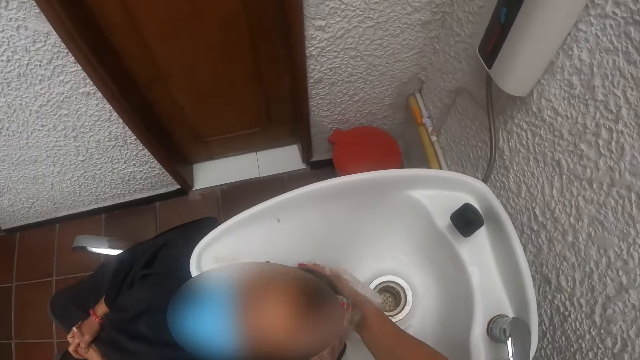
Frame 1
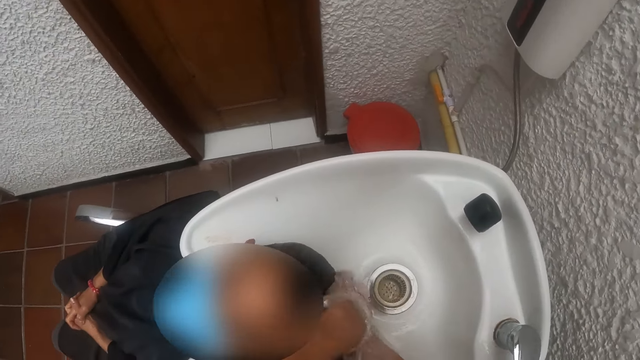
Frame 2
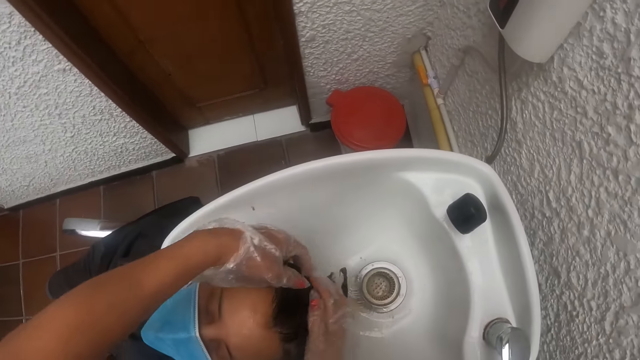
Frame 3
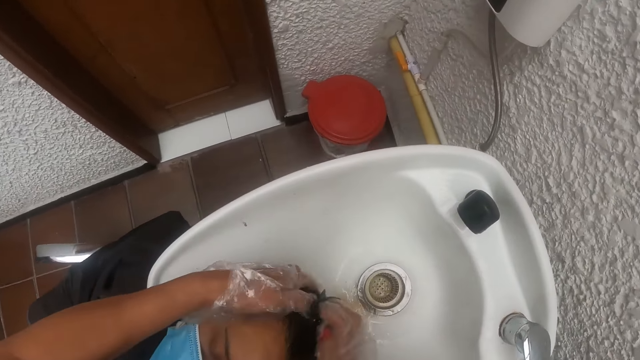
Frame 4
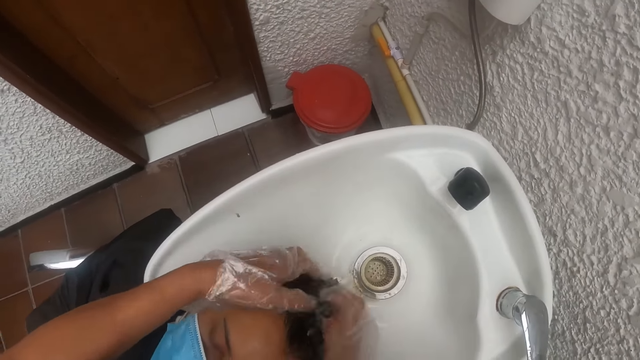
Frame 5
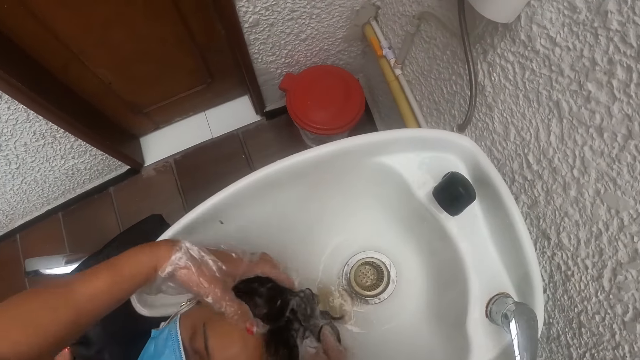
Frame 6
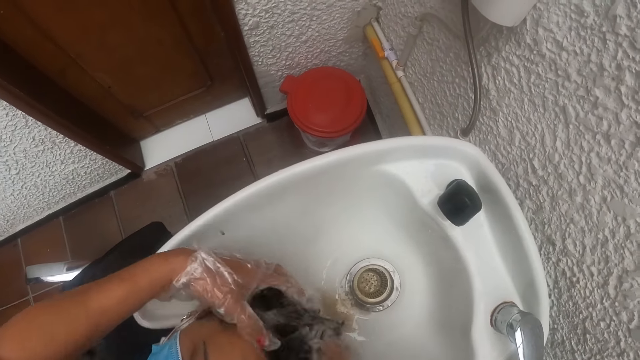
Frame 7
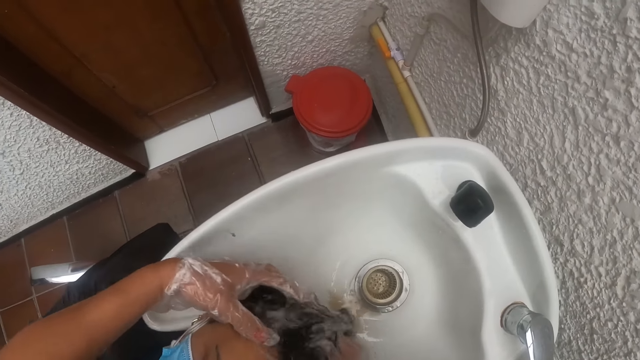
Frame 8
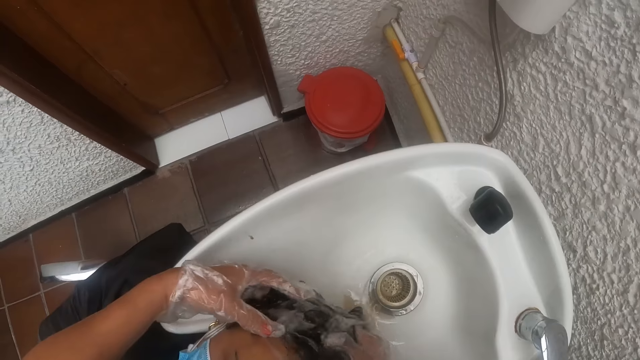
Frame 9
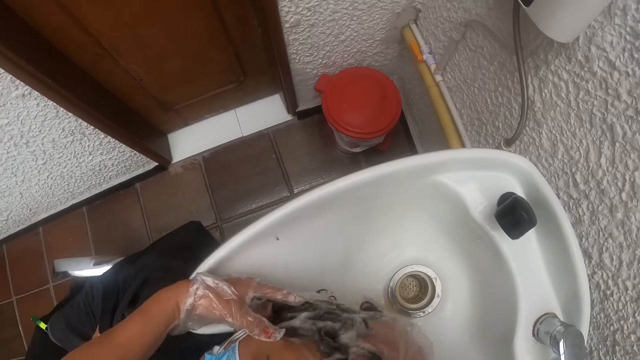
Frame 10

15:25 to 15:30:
The camera wearer scrubs the hair of a woman with her hands.

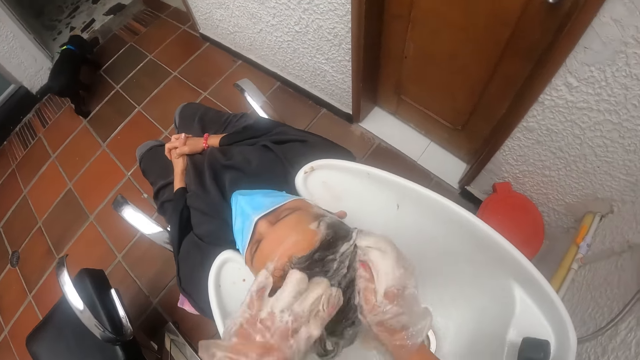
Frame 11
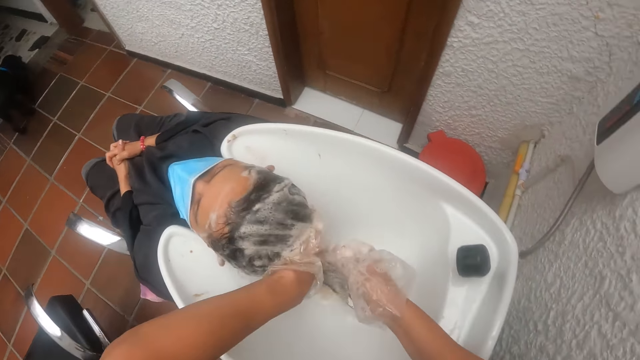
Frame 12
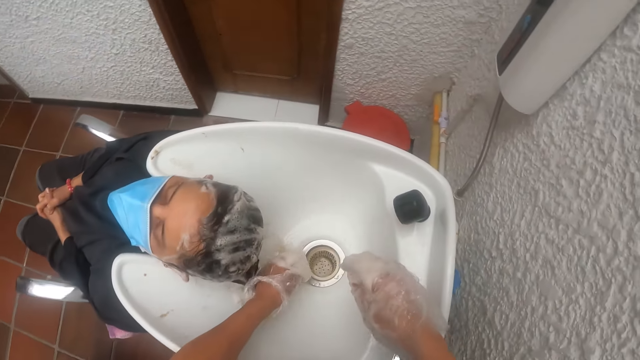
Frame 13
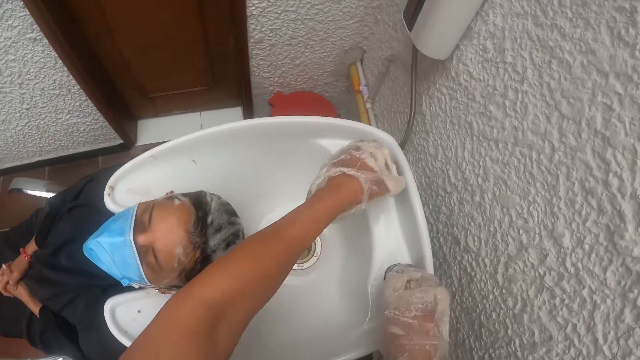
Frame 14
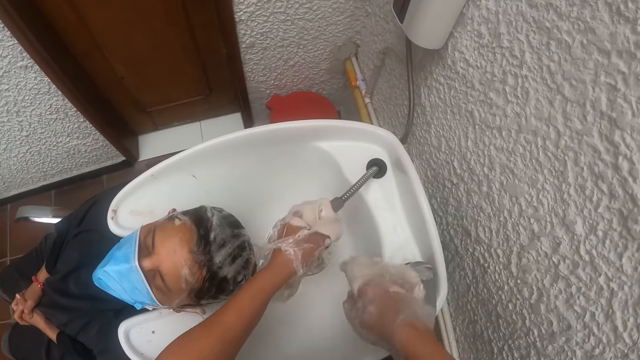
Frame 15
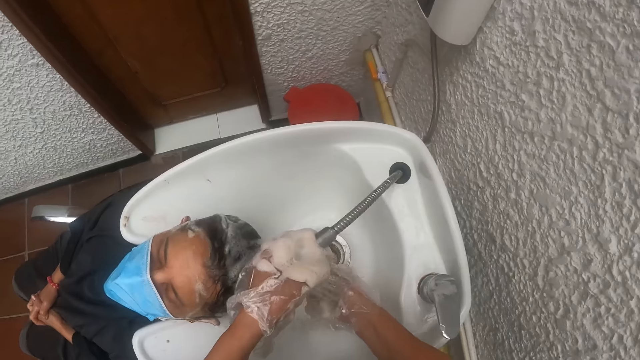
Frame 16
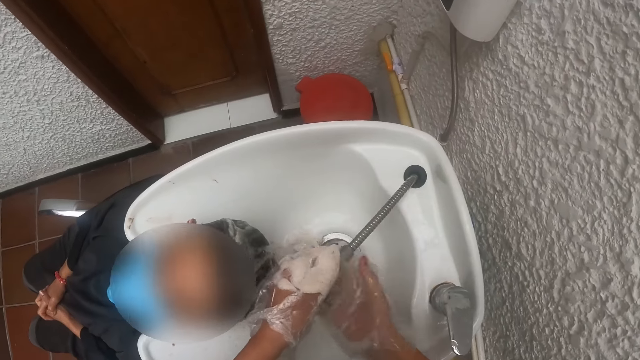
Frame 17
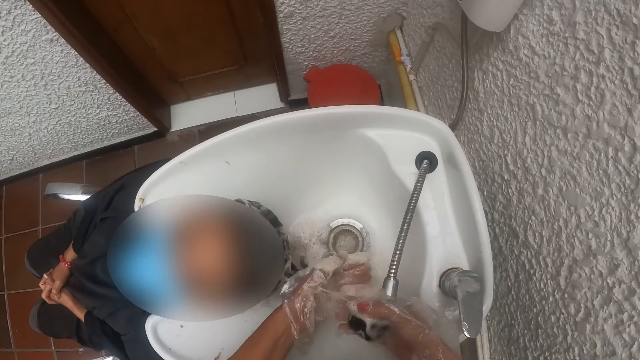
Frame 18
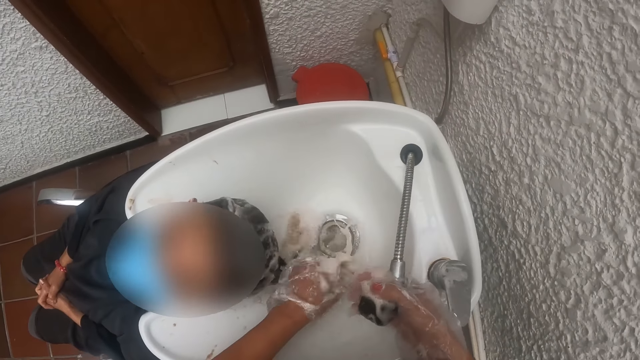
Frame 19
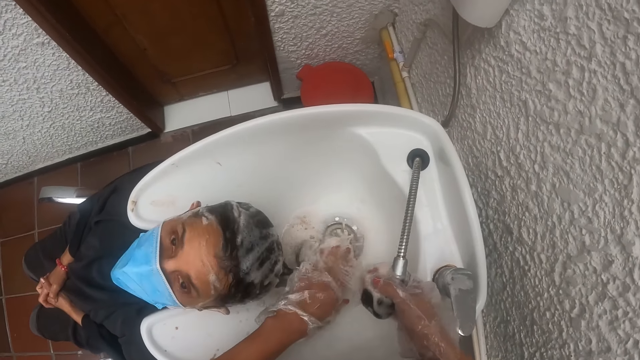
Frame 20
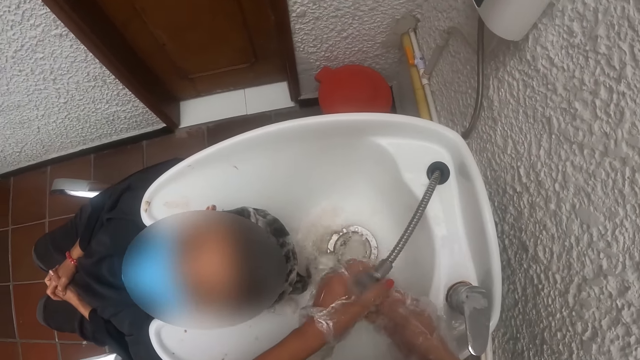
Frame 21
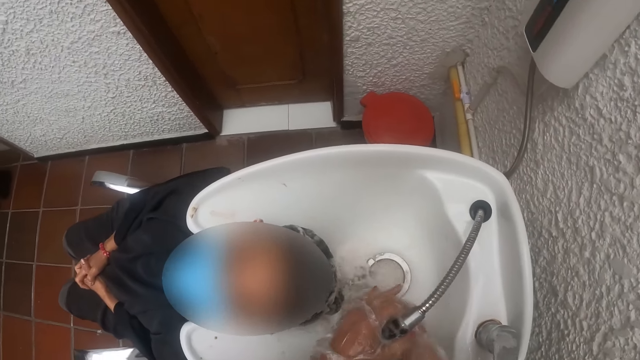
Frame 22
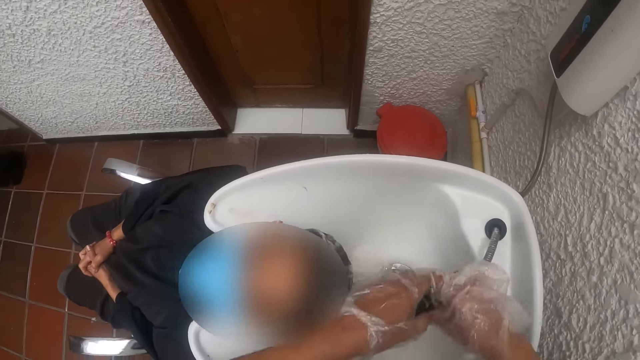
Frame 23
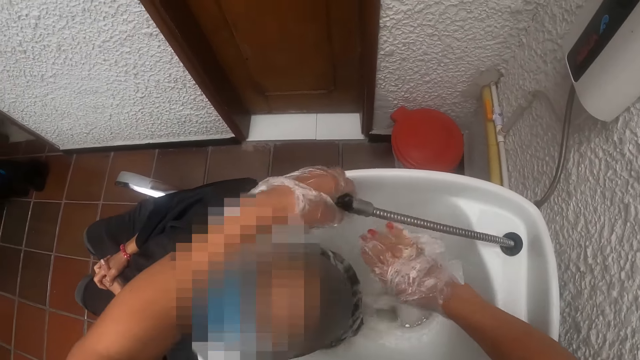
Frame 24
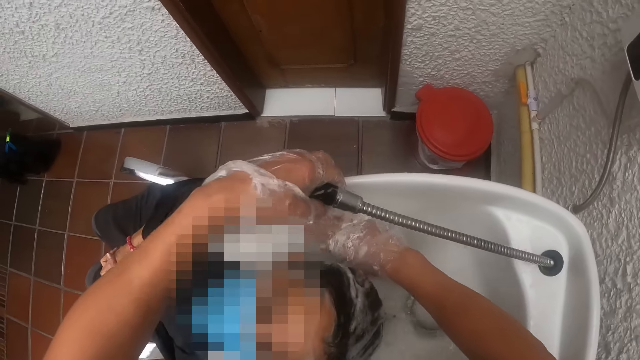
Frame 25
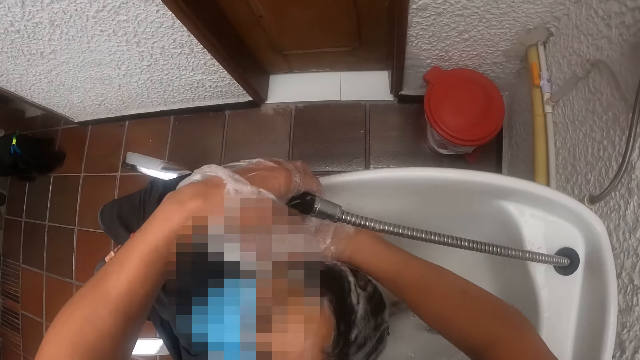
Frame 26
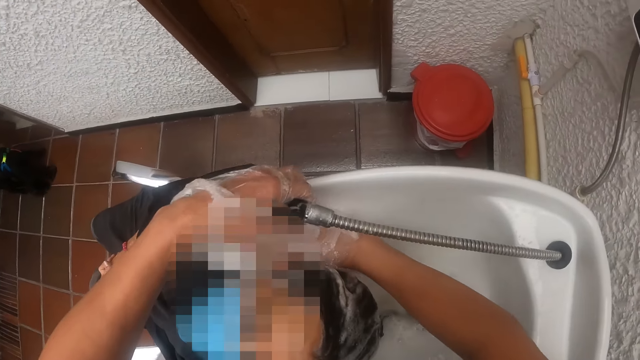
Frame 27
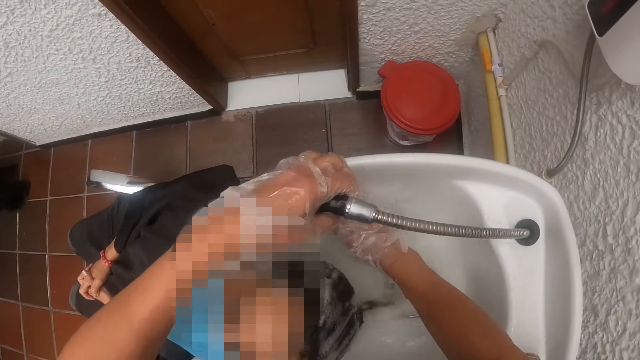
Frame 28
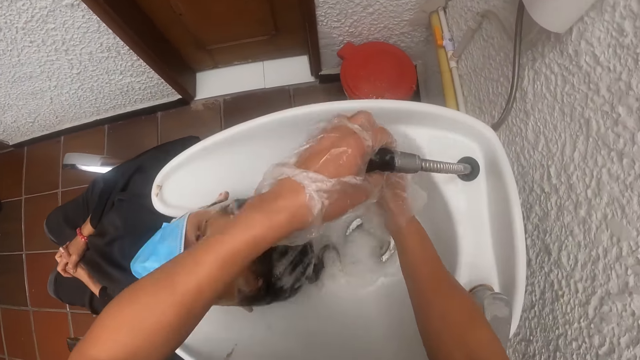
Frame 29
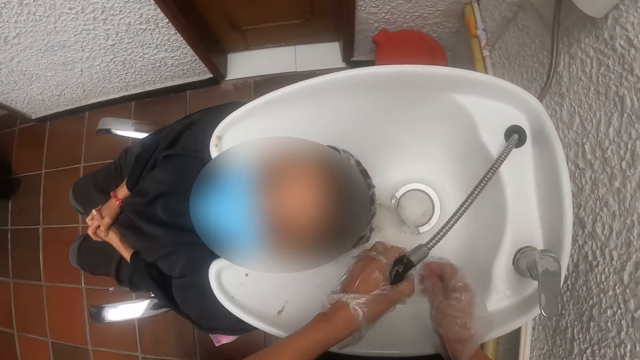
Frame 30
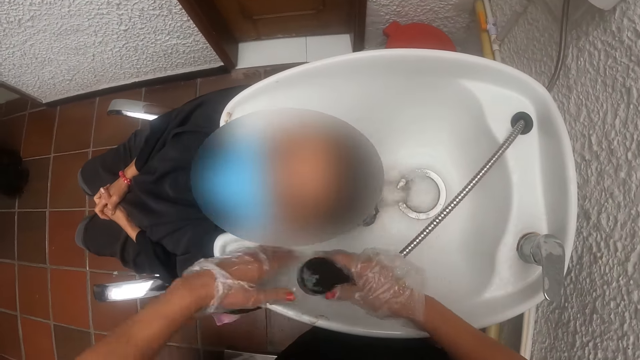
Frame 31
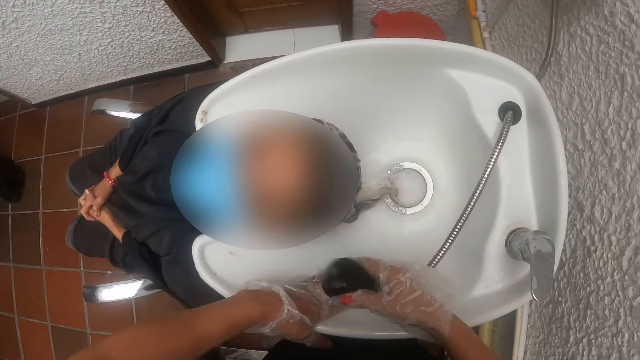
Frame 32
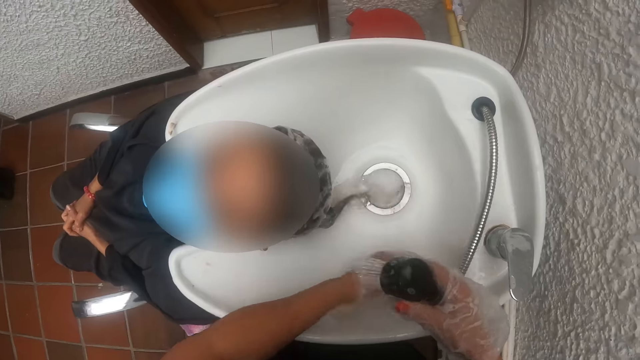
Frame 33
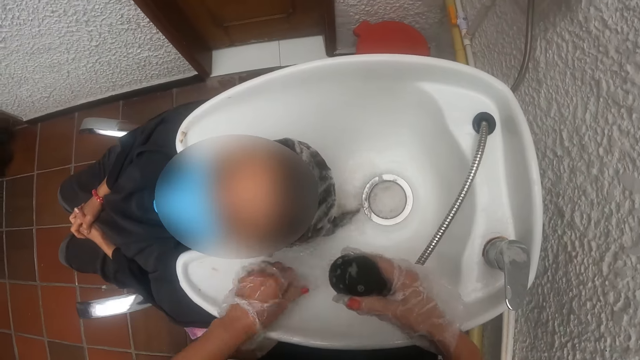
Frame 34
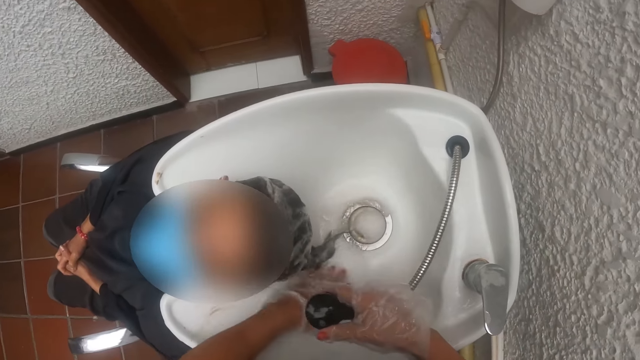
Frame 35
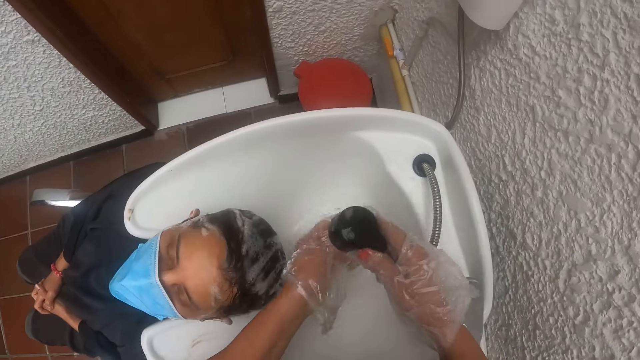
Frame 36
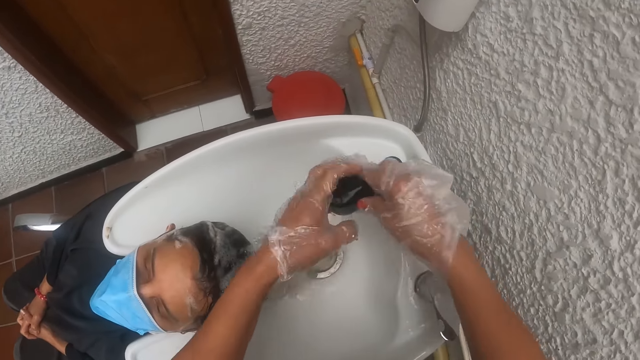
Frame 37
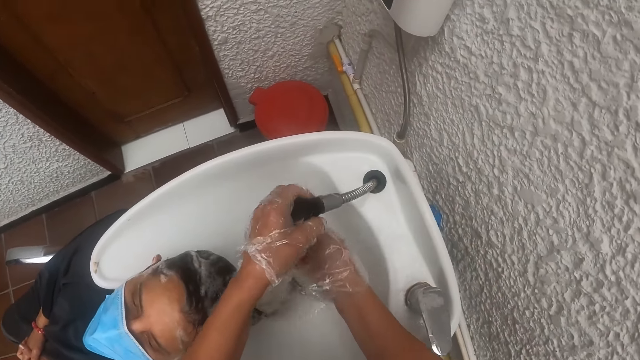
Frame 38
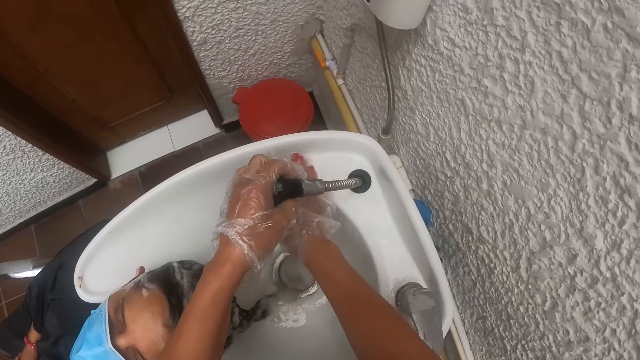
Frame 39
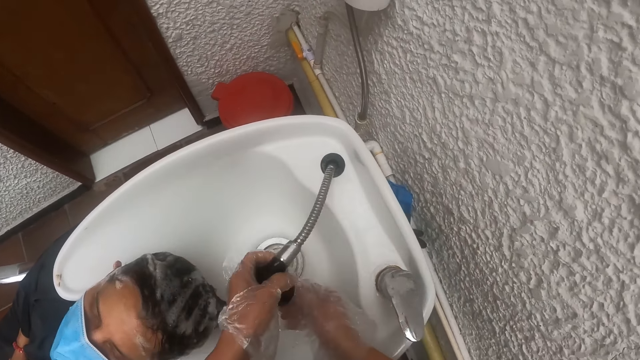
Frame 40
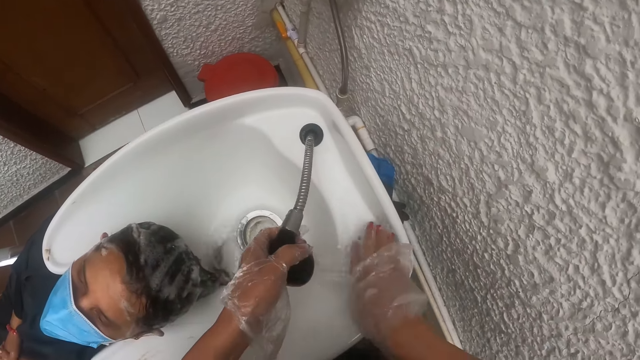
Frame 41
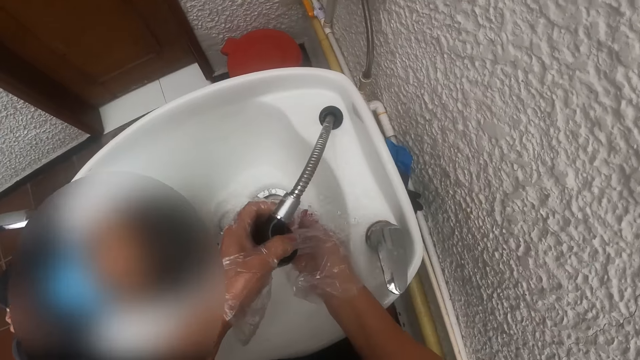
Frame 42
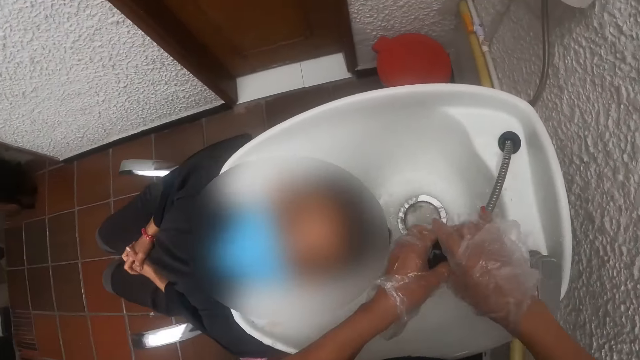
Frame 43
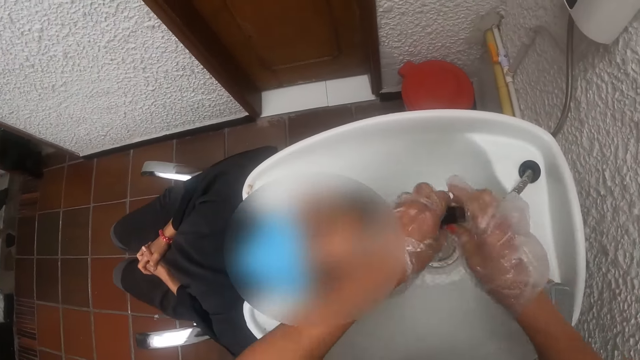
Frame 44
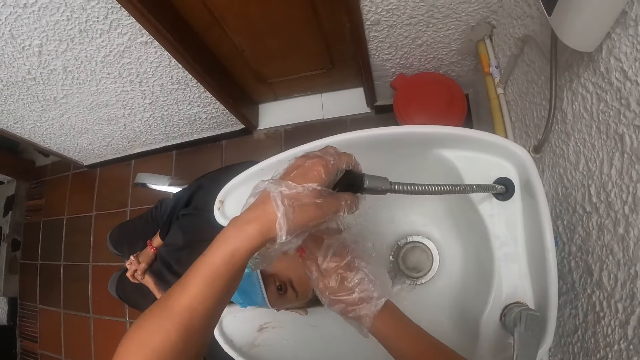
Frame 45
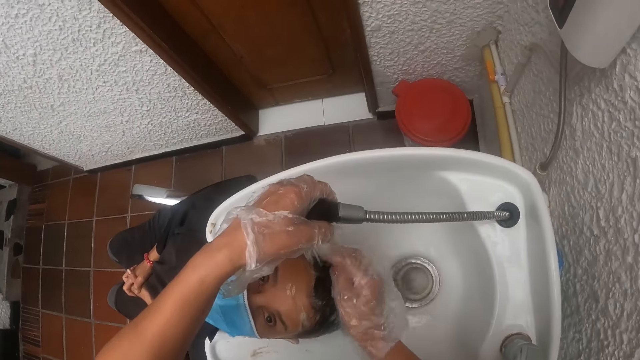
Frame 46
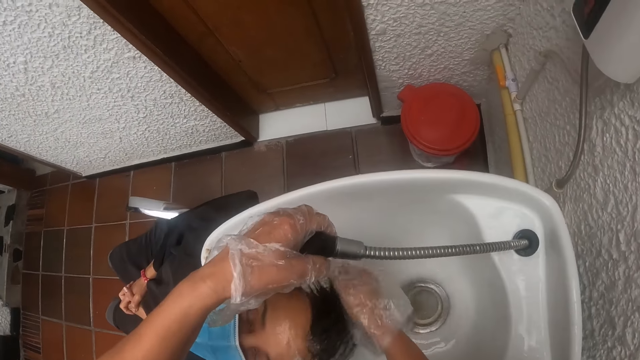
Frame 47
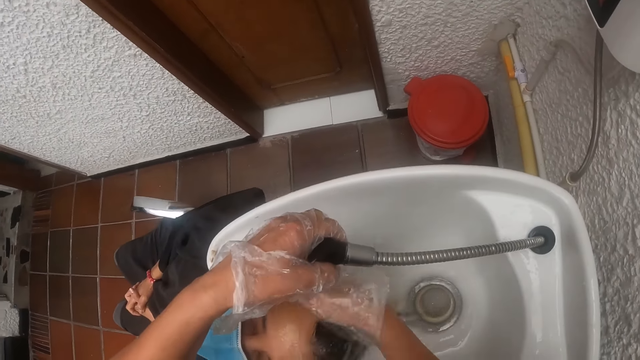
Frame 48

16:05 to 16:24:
The camera wearer pulls the shower hose from the hair wash basin with her left hand. She opens the shower hose with the knob on the hair wash basin with her right hand. She washes her hands with water in the hair wash basin. She washes the hair wash basin with water. She washes her hands with water in the hair wash basin. She wipes the hair wash basin with her right hand. She turns the knob with her right hand. She washes her right hand with water in the hair wash basin. She washes the hair of a woman with water in the hair wash basin.
